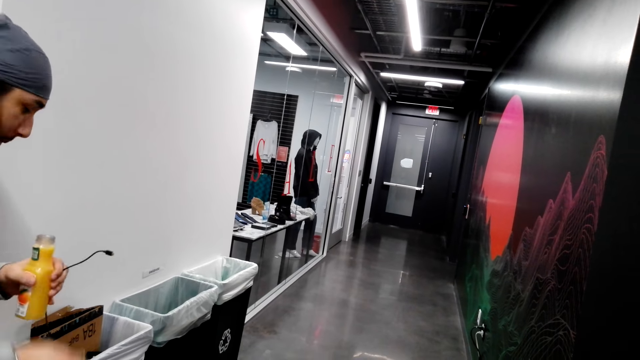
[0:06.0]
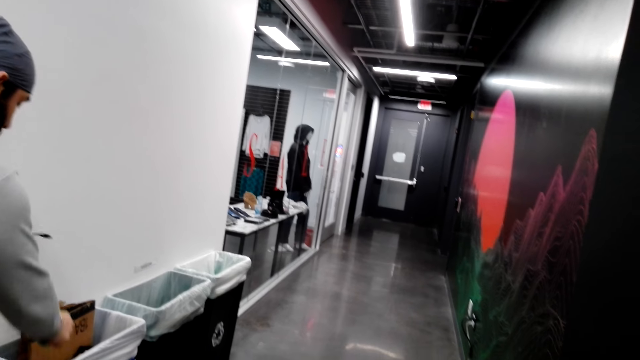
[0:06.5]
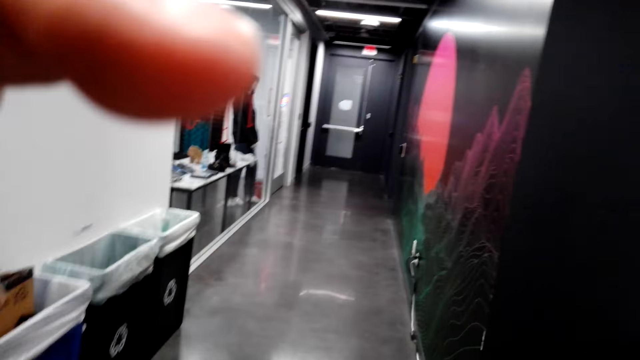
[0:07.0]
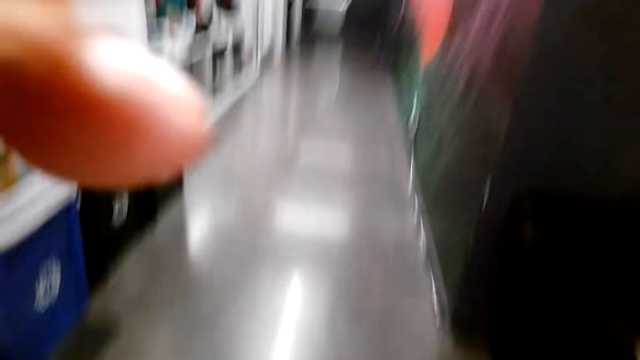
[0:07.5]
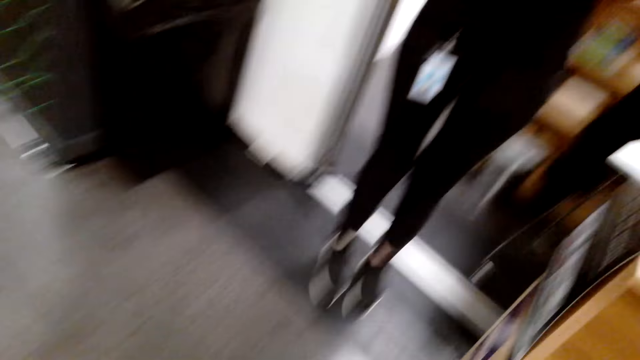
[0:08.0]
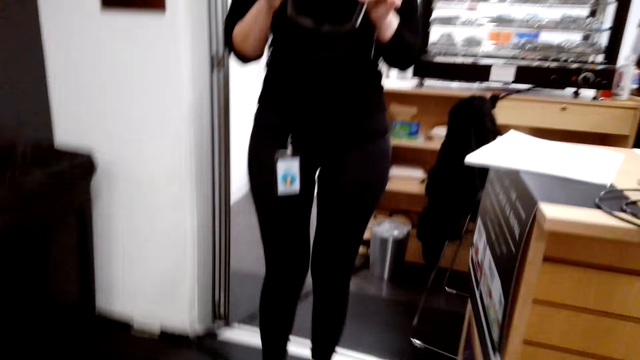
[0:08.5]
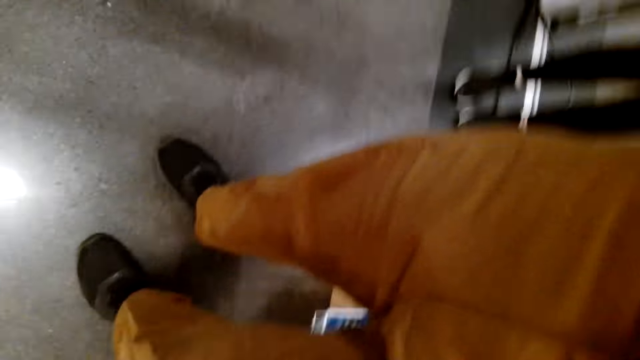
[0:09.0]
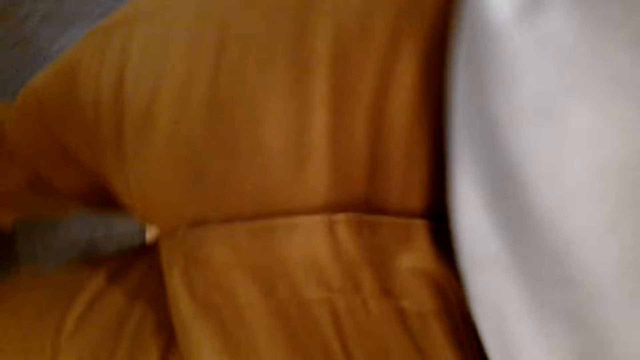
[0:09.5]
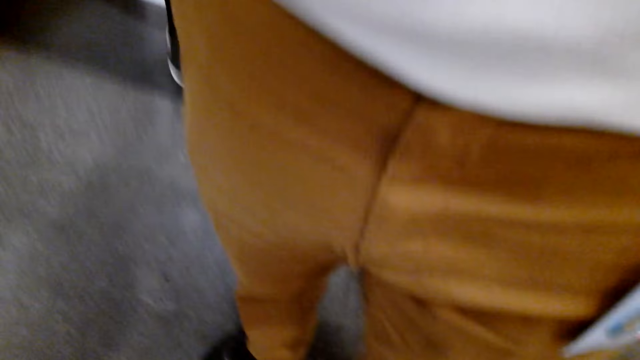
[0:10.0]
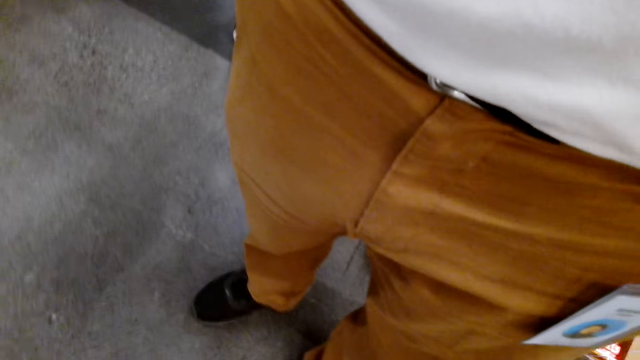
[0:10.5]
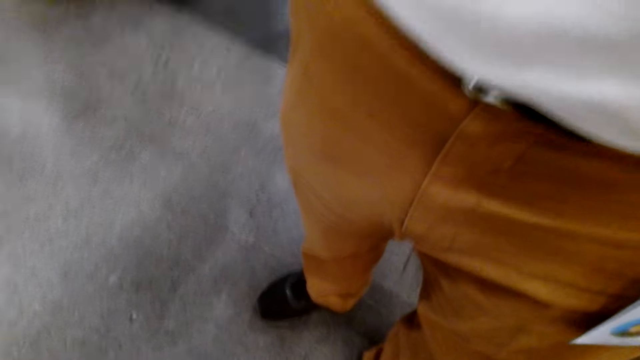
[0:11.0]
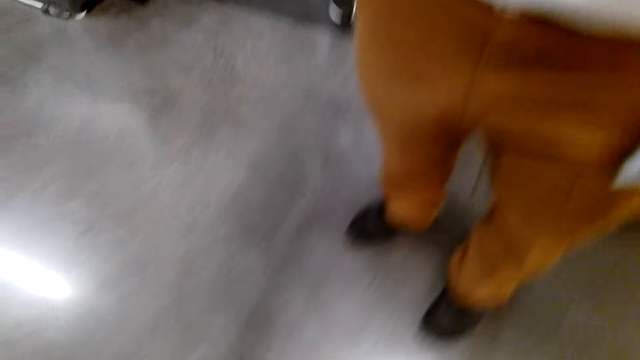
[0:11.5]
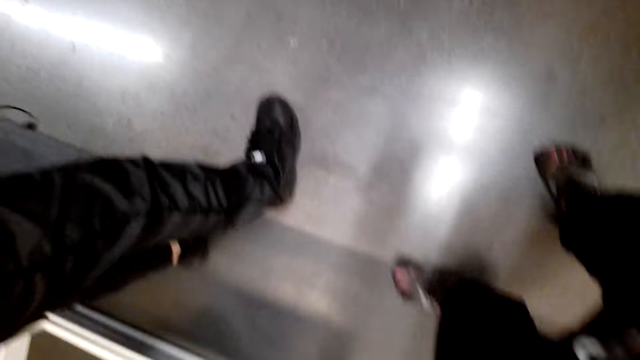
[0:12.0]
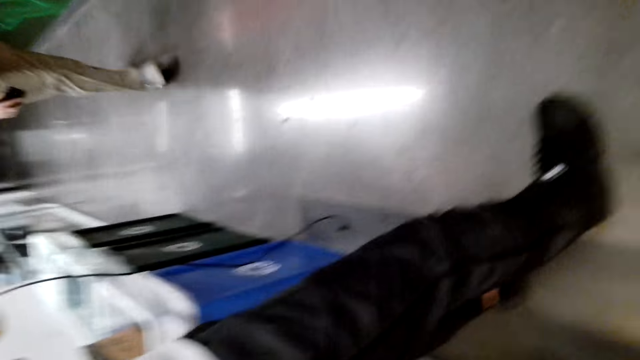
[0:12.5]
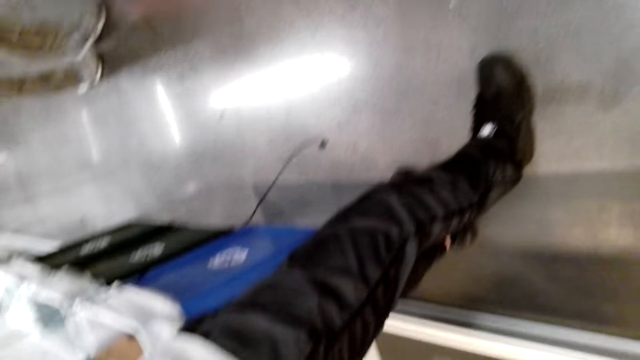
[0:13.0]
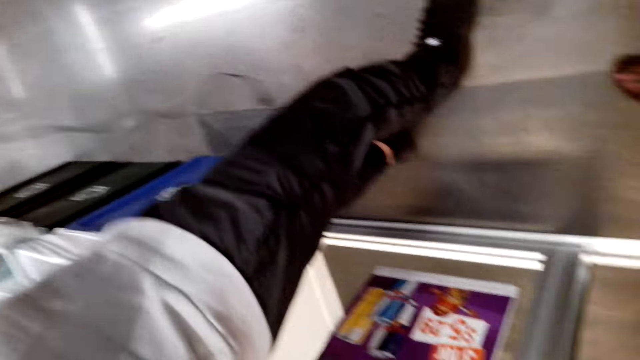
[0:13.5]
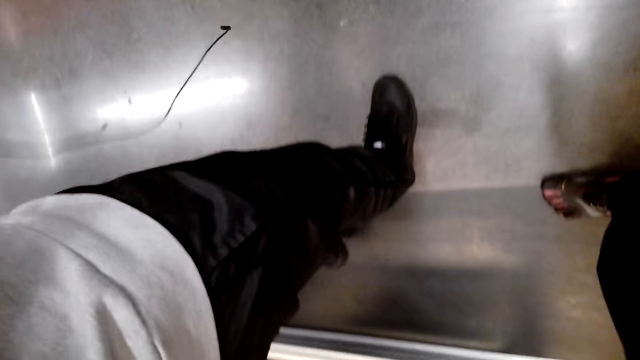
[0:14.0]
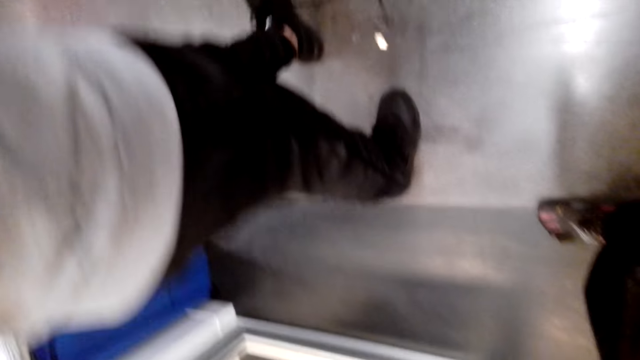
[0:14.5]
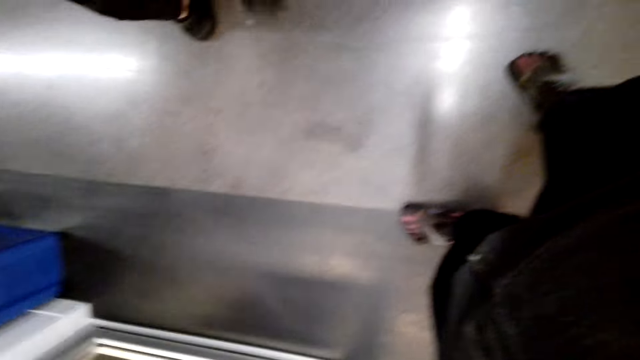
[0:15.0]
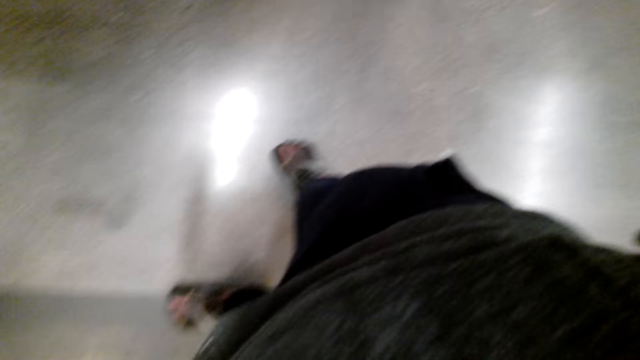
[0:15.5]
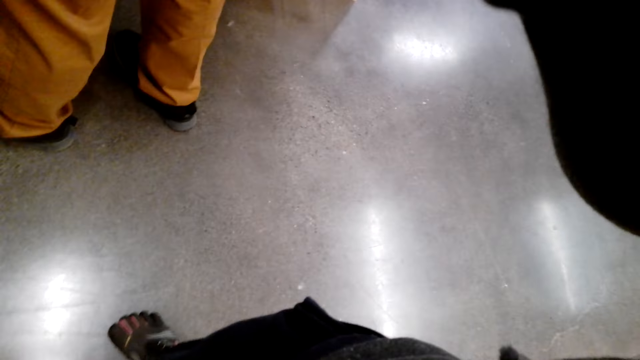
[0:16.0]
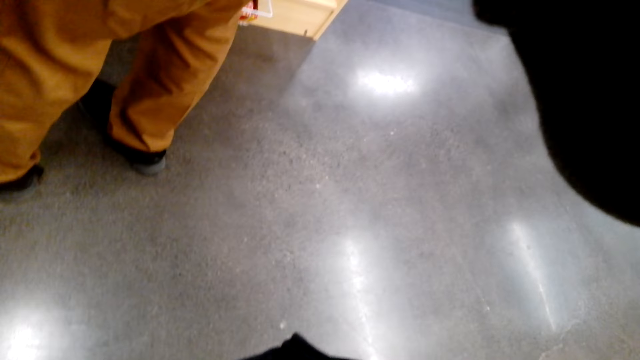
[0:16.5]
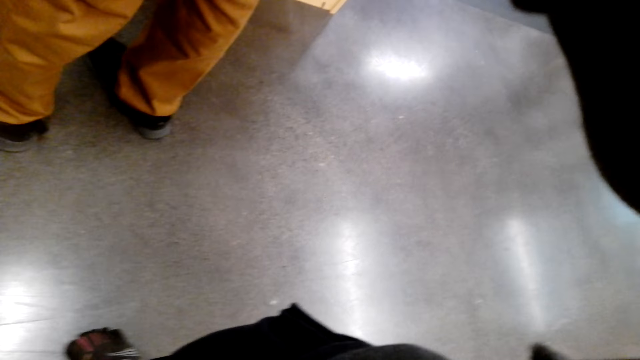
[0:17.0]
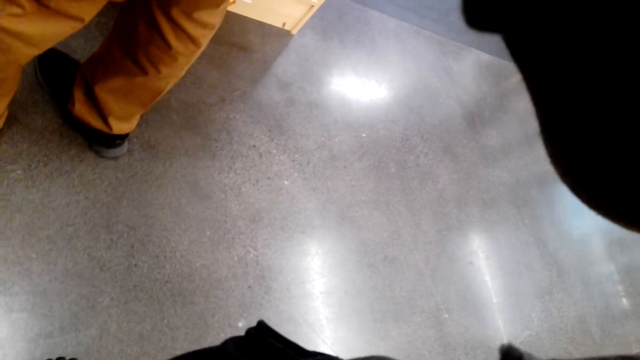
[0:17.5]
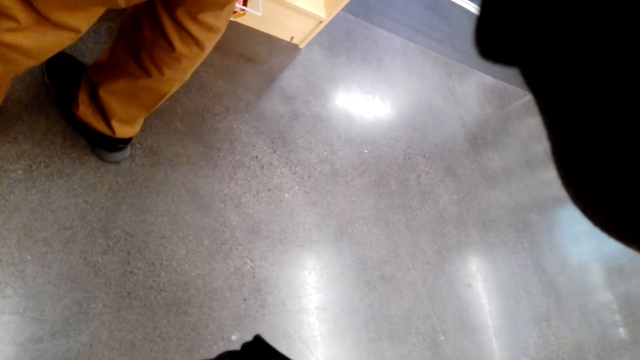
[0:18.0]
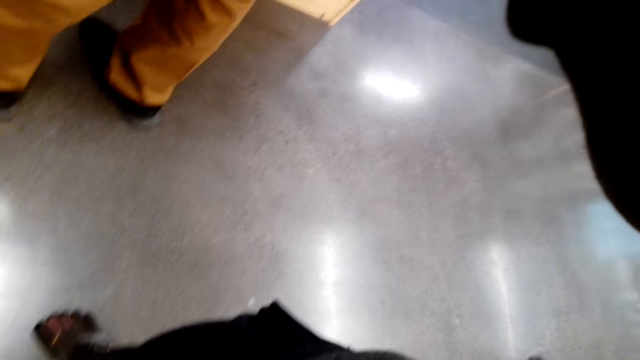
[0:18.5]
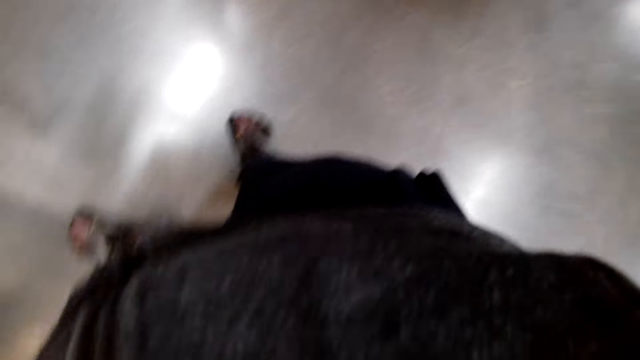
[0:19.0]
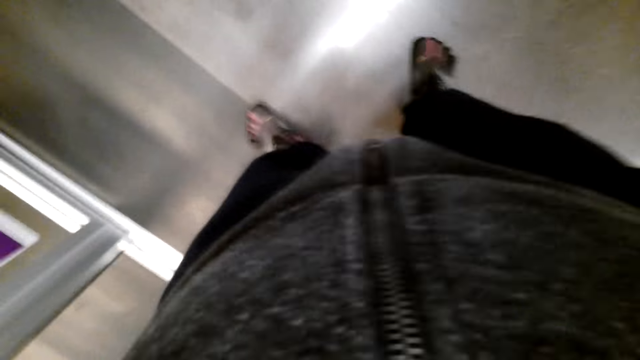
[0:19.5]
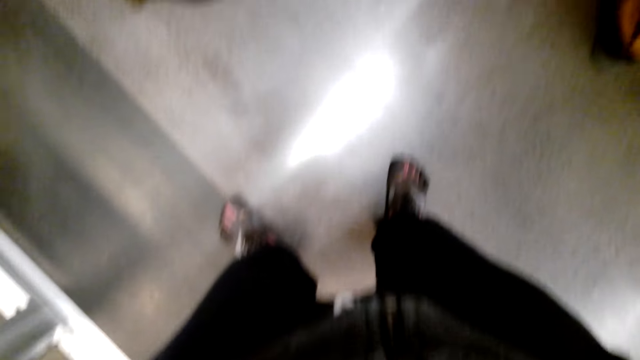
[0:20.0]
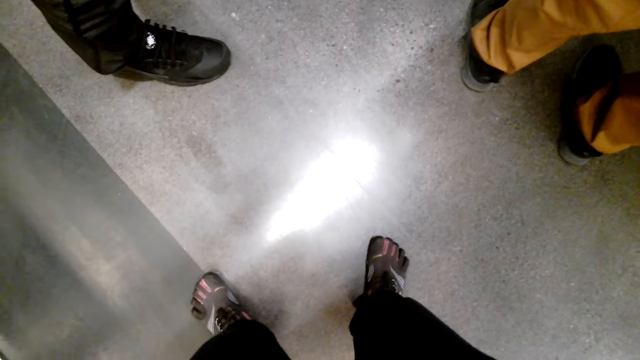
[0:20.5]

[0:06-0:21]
The camera wearer does something. They speak to people at the store.

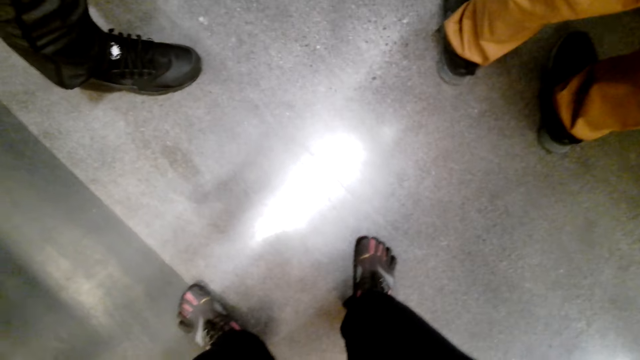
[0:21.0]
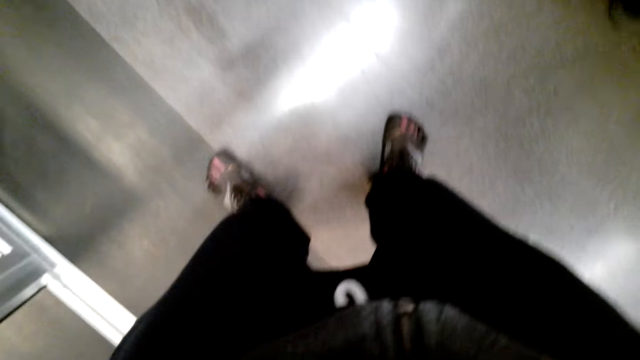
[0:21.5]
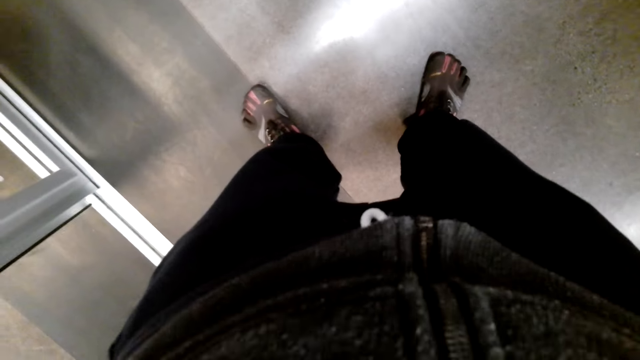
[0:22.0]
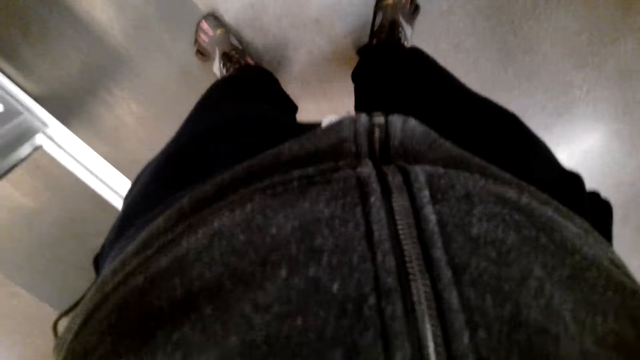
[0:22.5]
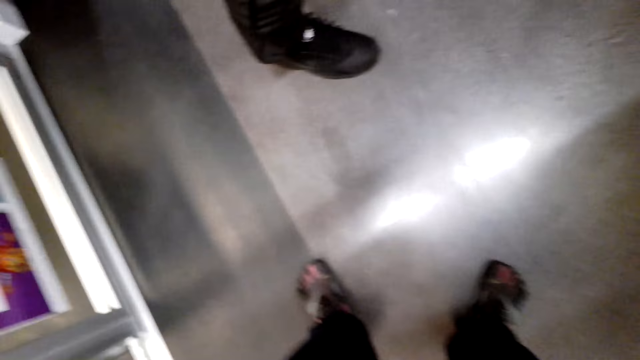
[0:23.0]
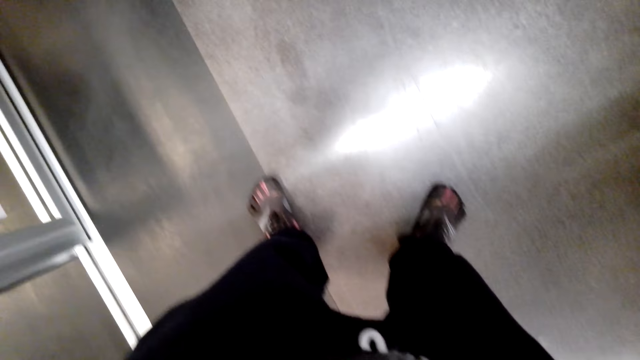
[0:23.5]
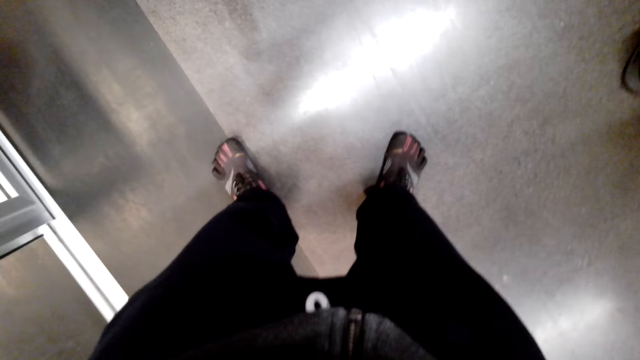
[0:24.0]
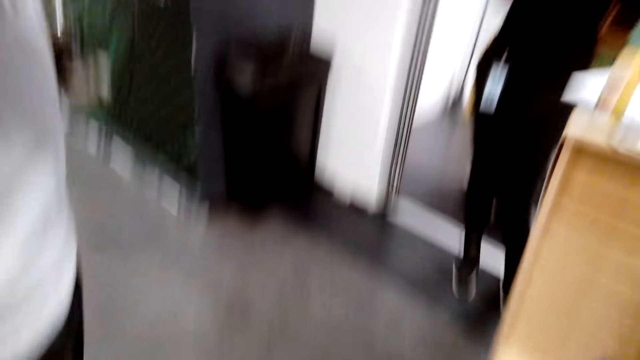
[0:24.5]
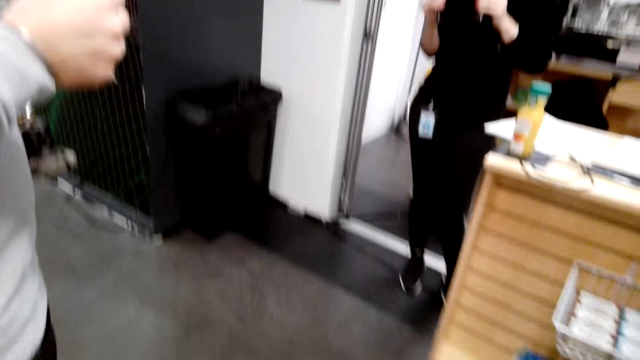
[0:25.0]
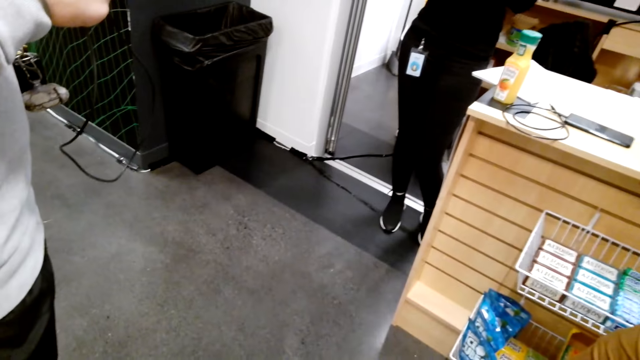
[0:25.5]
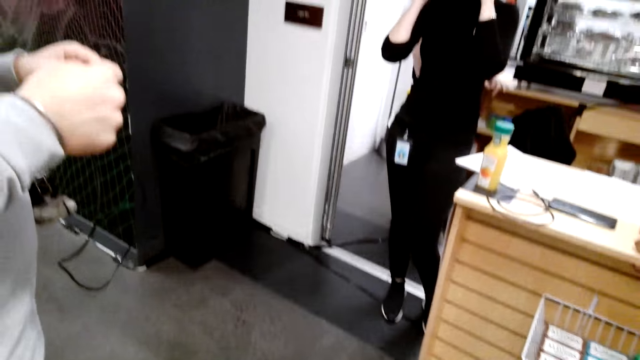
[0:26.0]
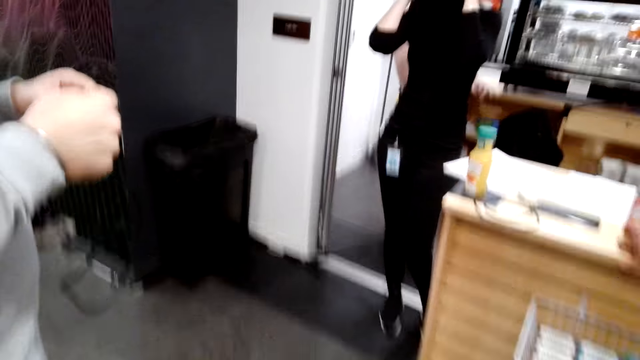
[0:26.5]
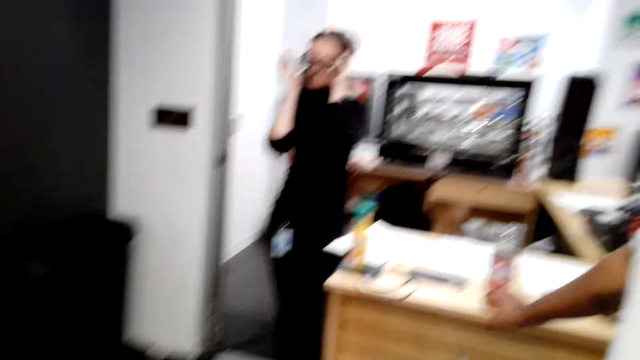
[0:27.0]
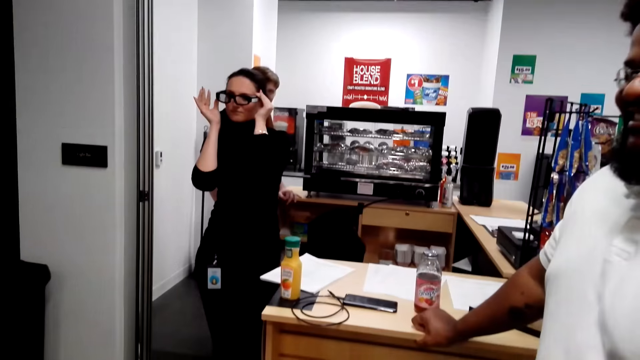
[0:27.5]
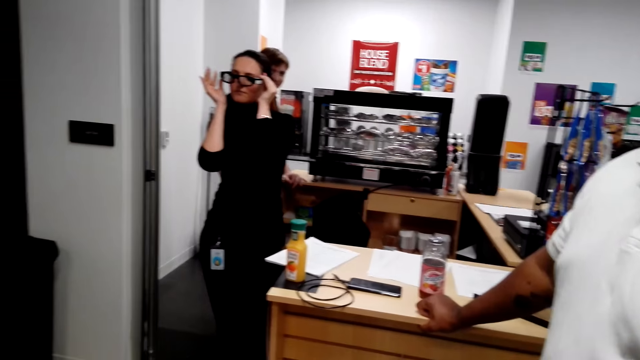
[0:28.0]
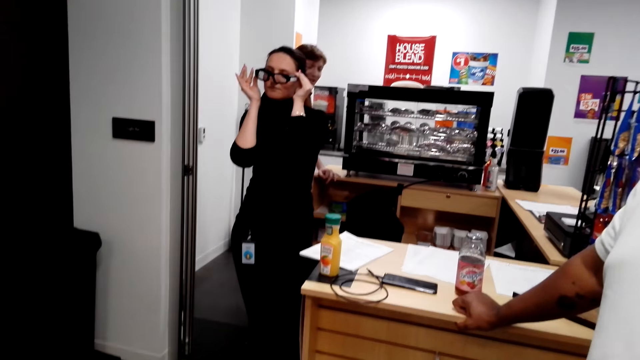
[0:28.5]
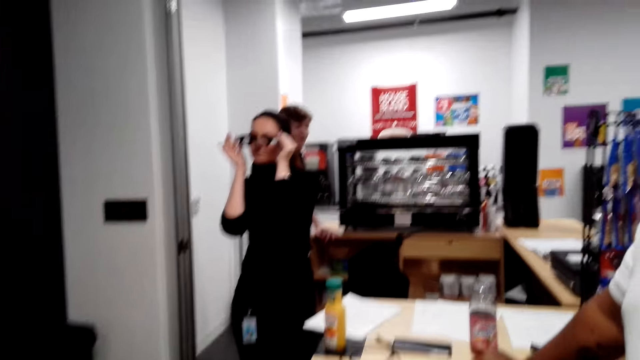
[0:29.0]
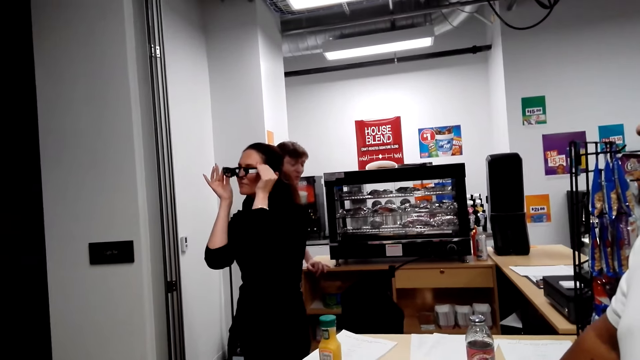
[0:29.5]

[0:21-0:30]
The camera wearer looks on.
